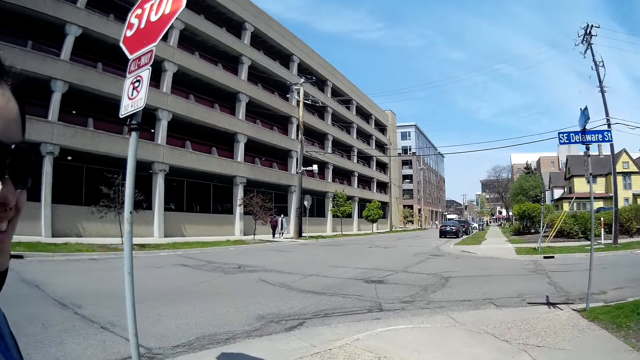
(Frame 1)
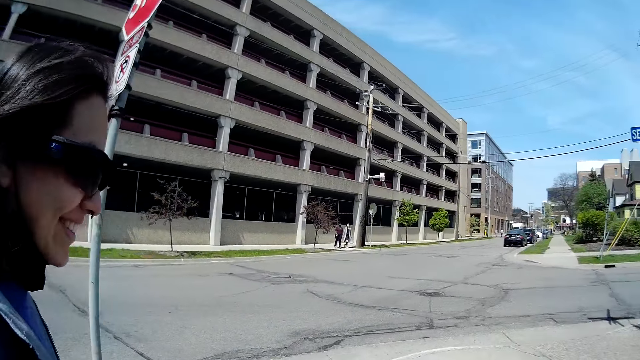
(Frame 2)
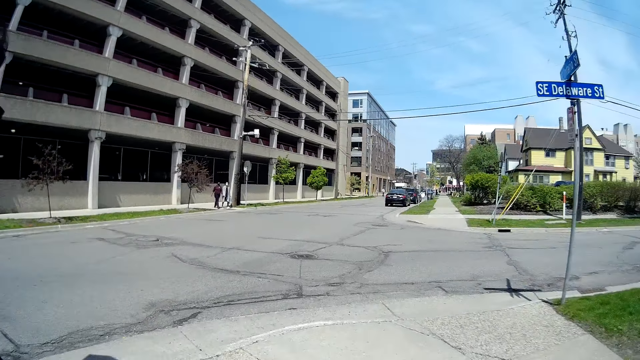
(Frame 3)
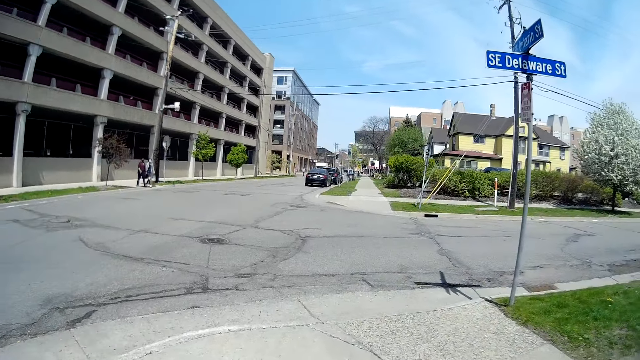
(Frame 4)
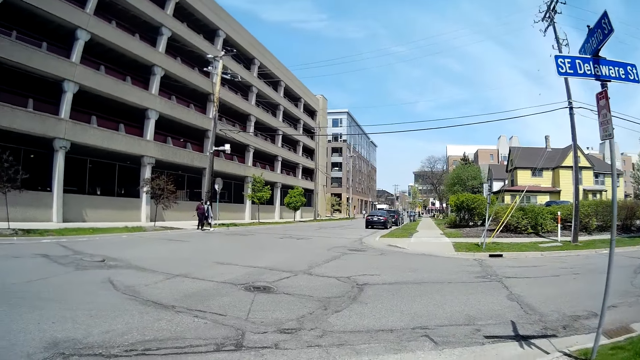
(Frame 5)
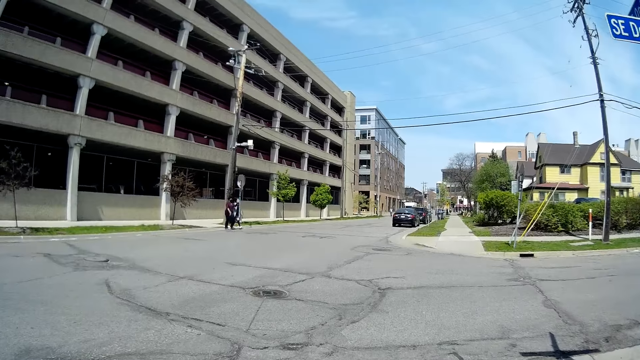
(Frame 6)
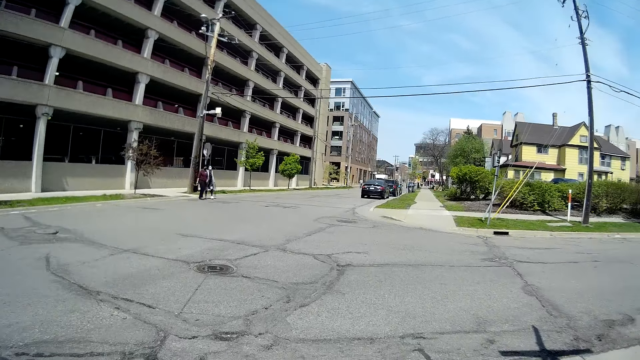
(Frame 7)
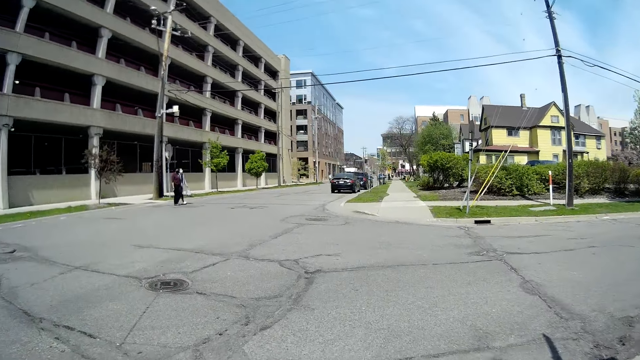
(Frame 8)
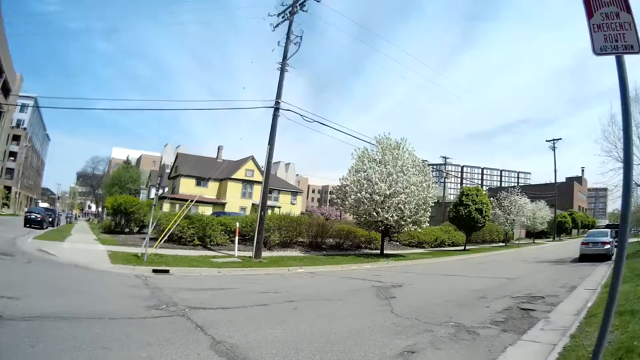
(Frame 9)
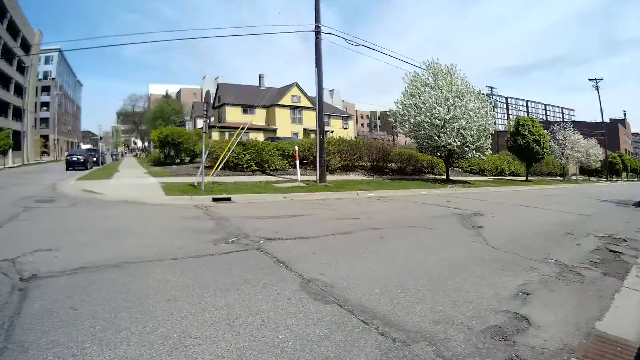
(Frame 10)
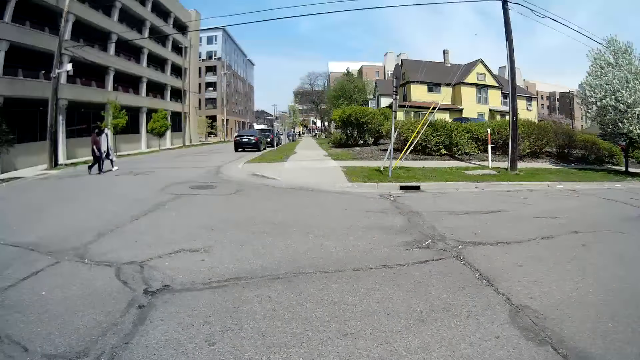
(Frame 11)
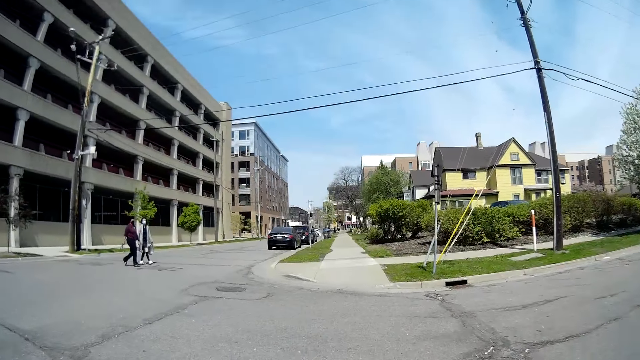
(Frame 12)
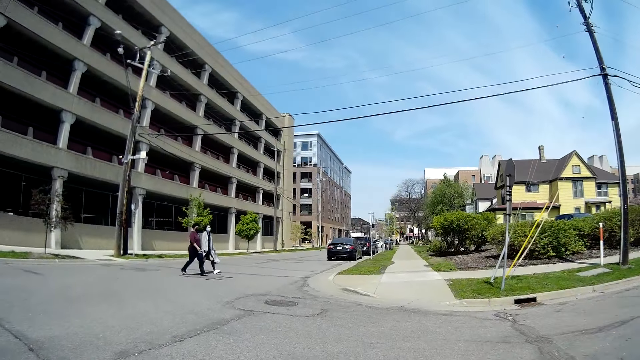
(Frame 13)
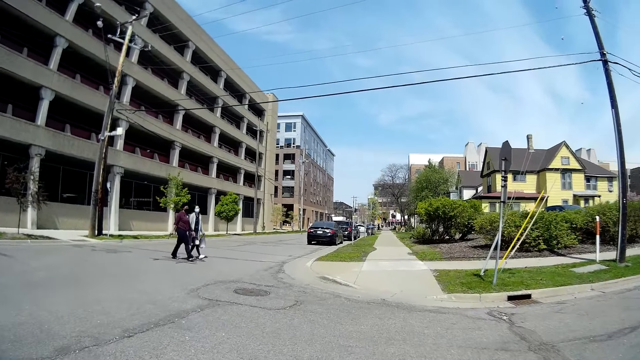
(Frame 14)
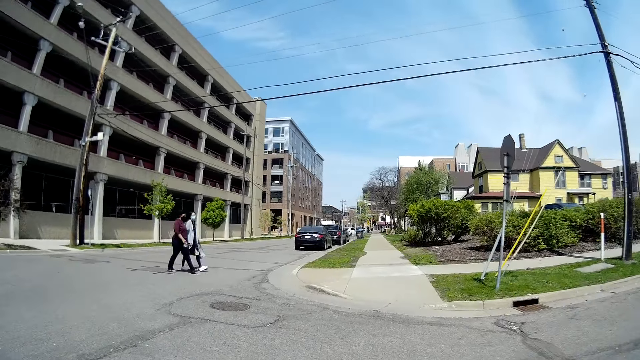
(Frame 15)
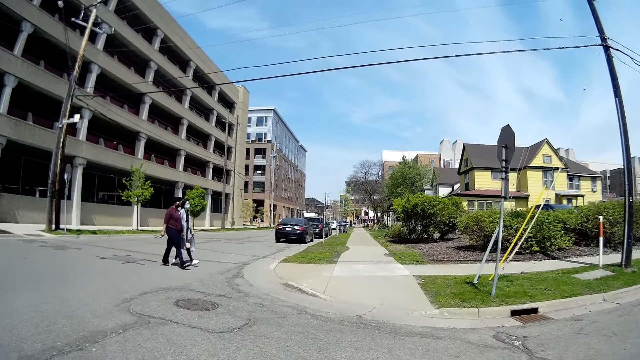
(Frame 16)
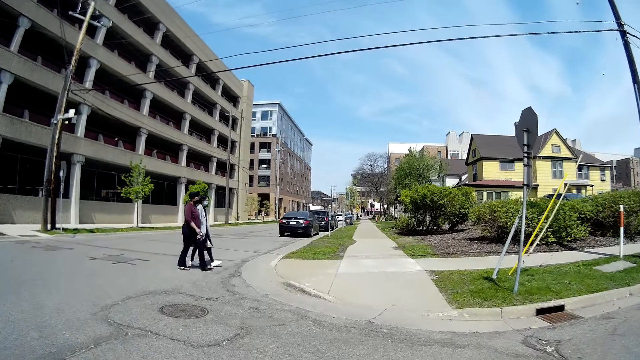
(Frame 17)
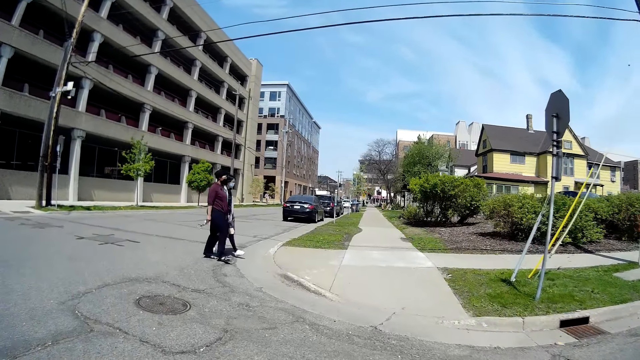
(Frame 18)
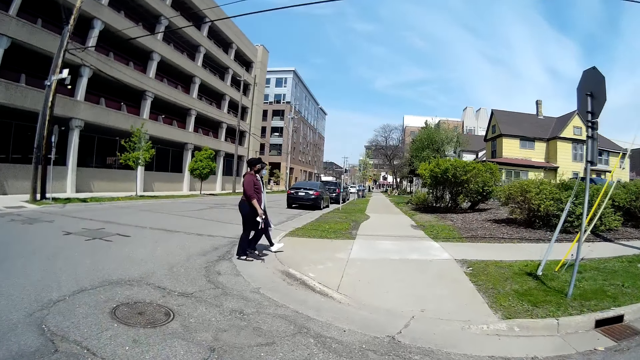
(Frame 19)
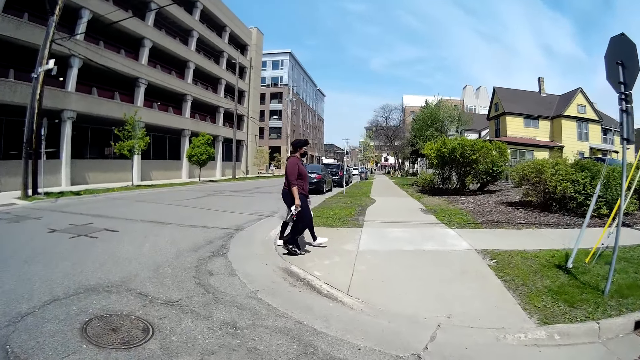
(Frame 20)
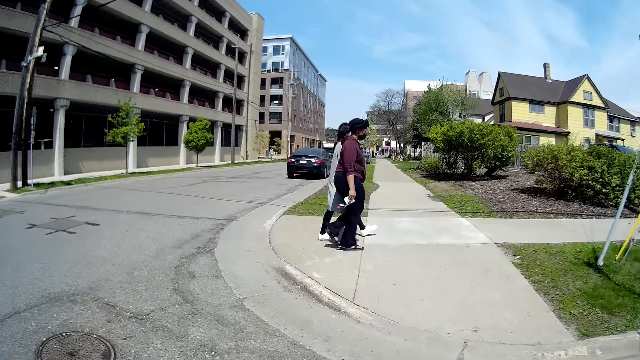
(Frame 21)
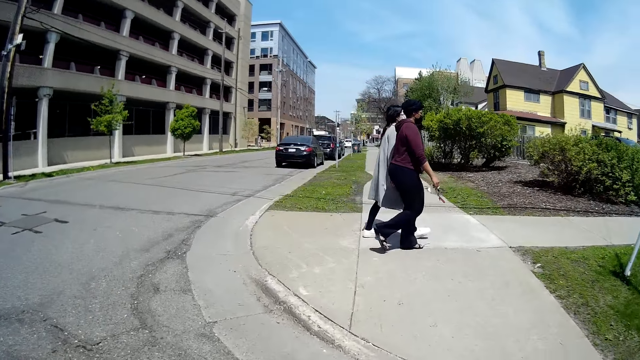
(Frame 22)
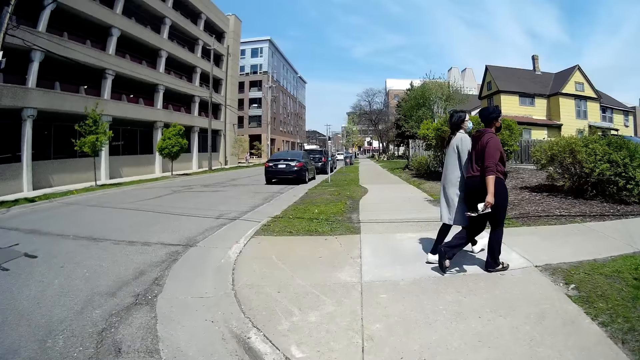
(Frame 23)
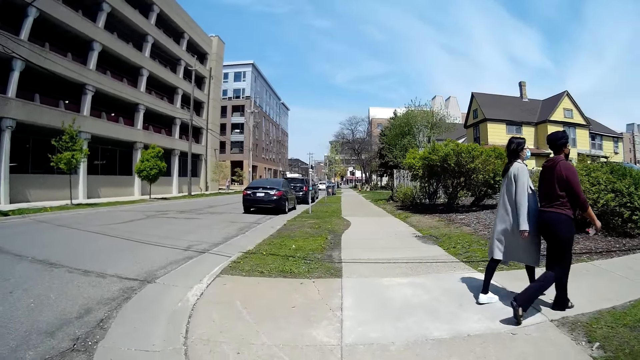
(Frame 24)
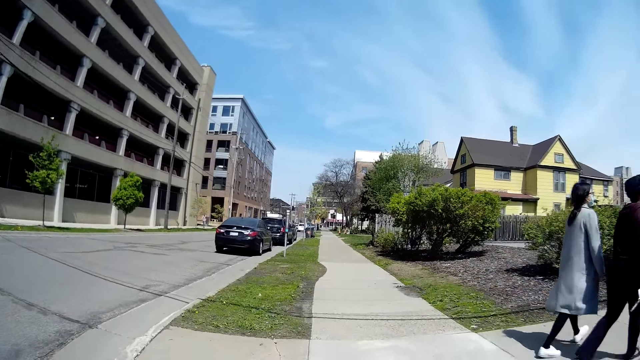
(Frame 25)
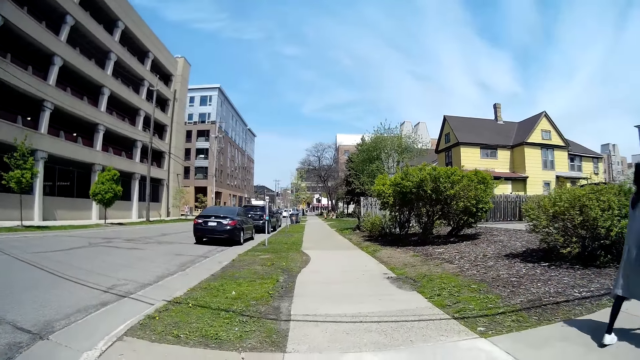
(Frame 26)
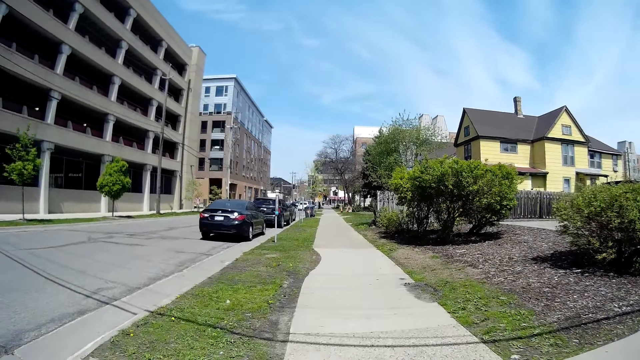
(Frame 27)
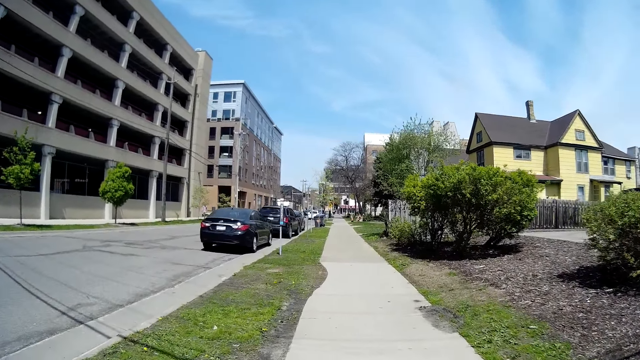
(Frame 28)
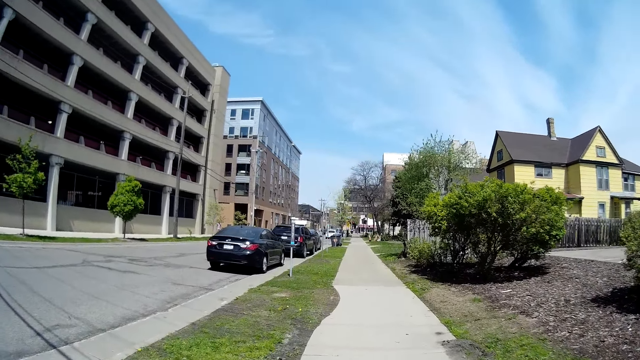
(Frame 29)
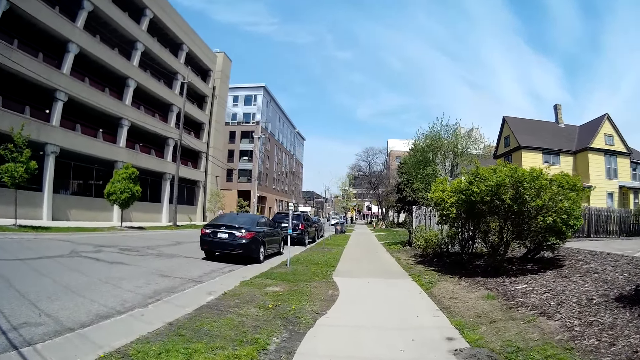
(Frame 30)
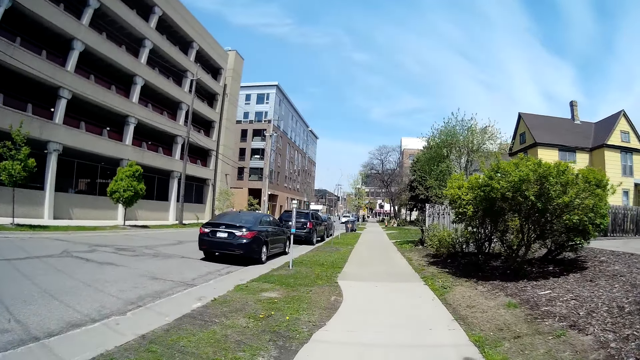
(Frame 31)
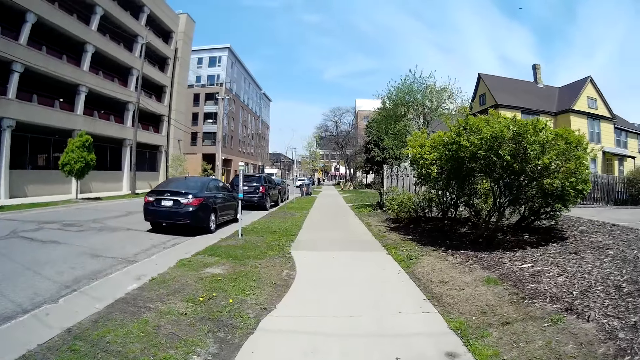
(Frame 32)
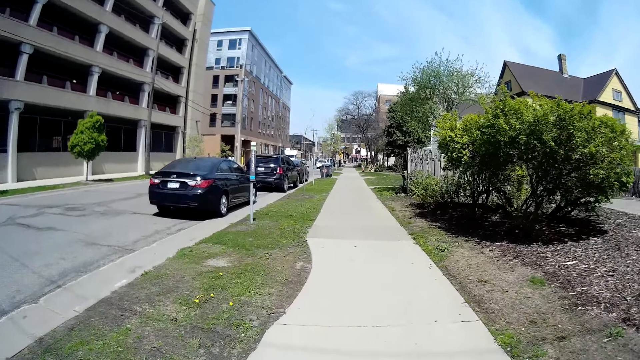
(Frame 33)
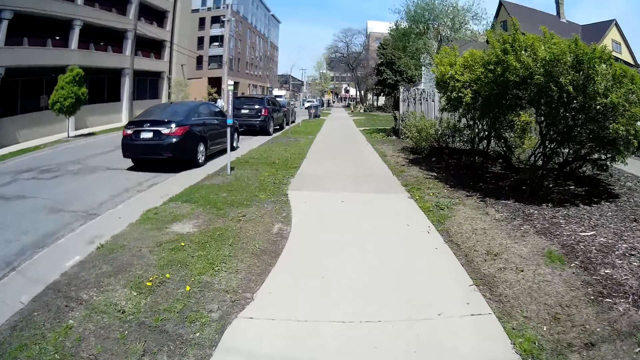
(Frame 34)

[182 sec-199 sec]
A woman and another woman cross the road. A person and the camera wearer cross the road together again. The person and the camera wearer walk on the other aisle.

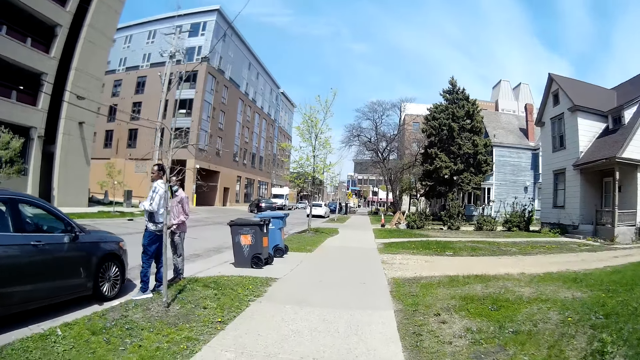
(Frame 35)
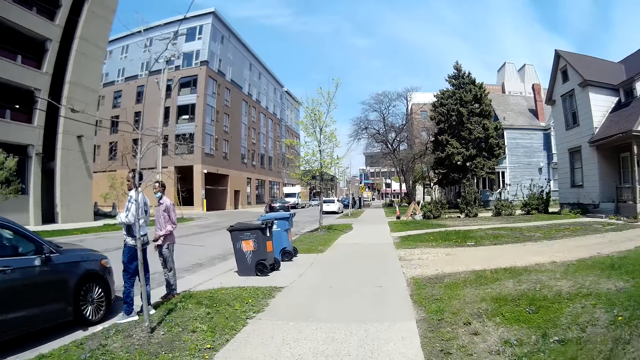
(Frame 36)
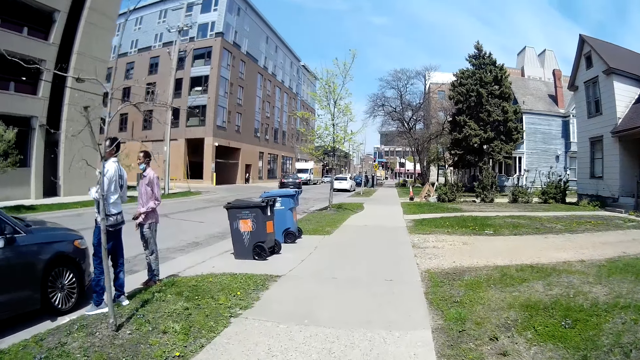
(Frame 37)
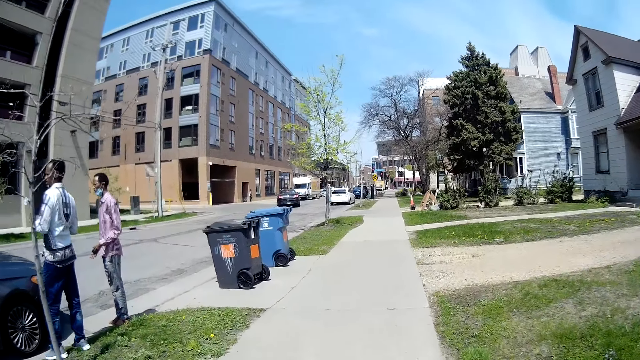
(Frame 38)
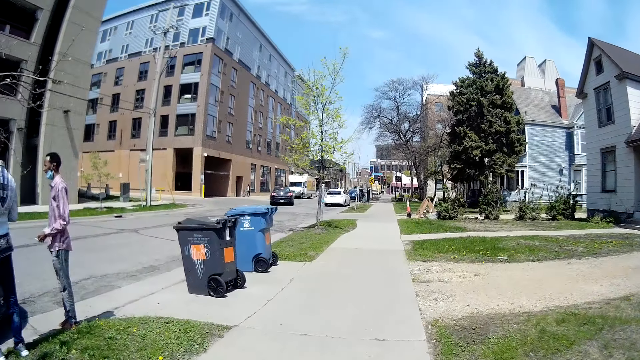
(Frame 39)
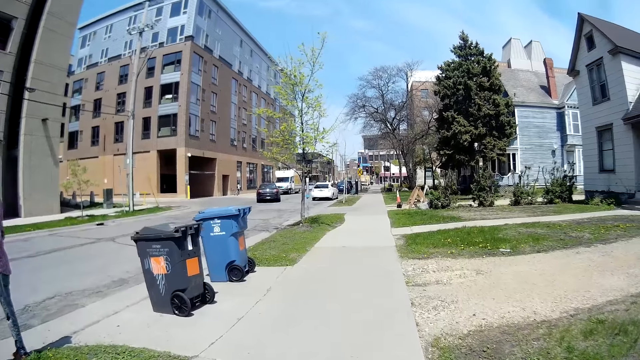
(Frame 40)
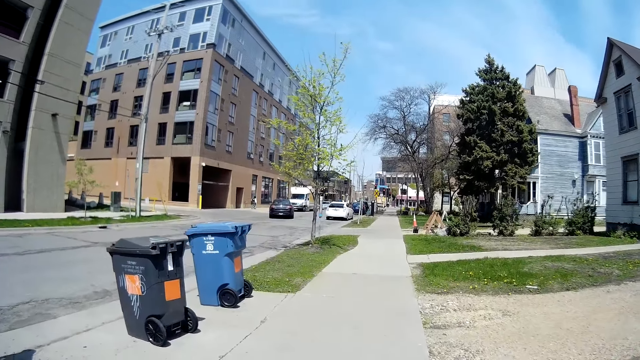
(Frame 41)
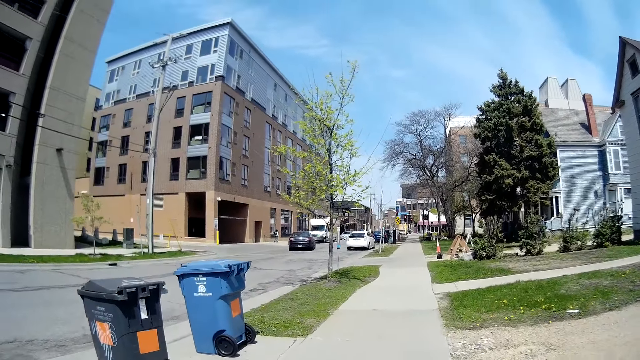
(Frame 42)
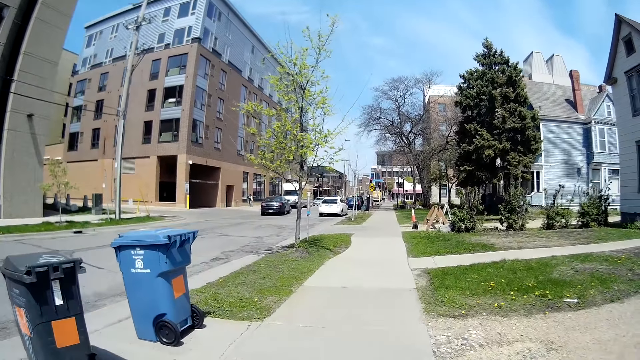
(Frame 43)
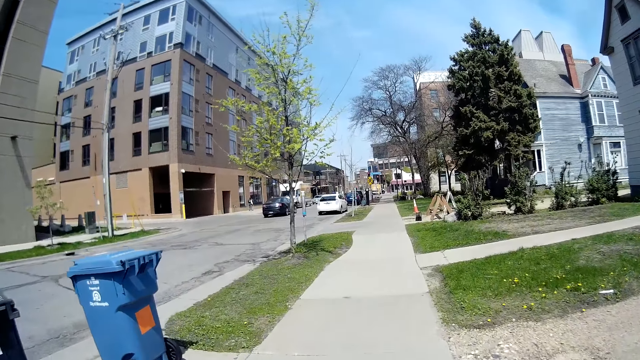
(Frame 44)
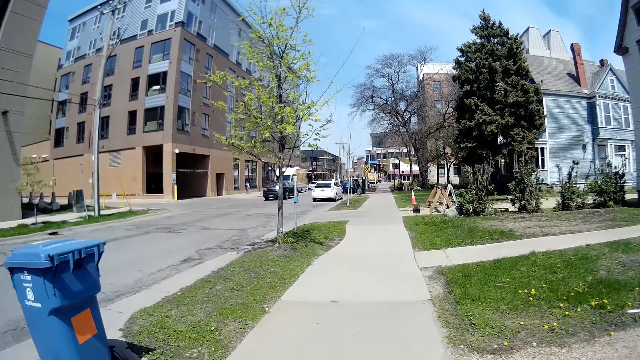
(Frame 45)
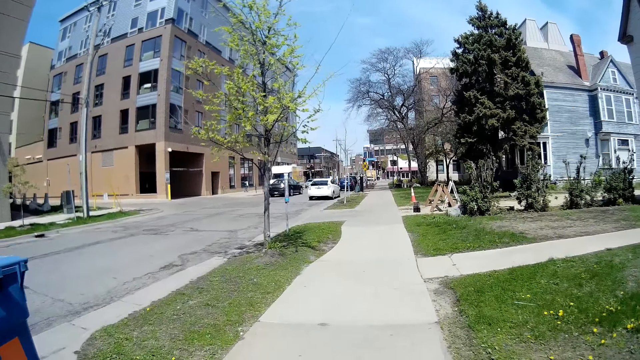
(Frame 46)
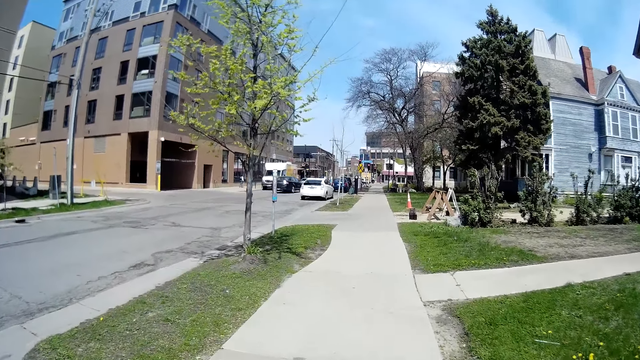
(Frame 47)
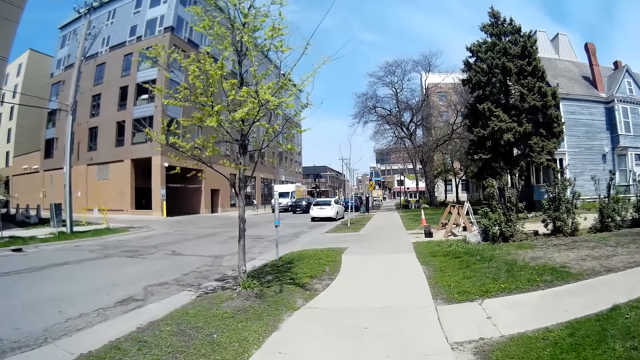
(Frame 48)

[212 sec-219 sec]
The camera wearer walks past a man. They walk past another man.
